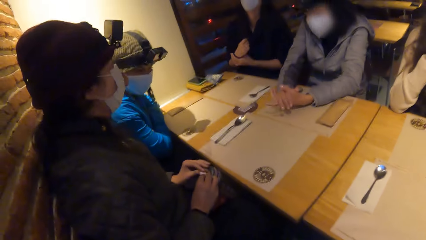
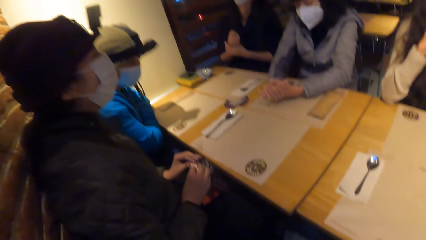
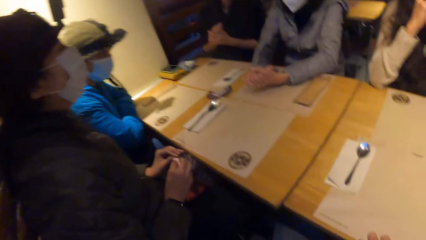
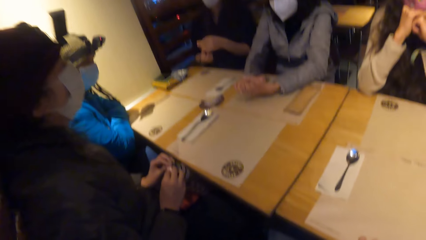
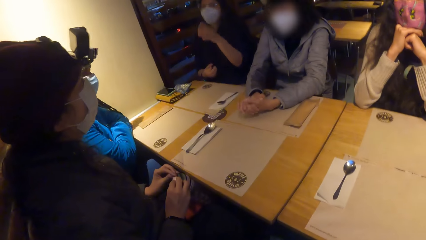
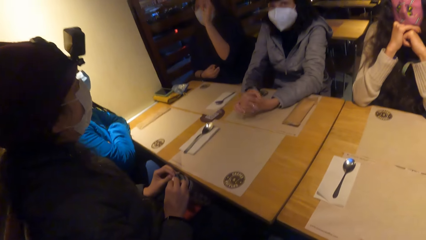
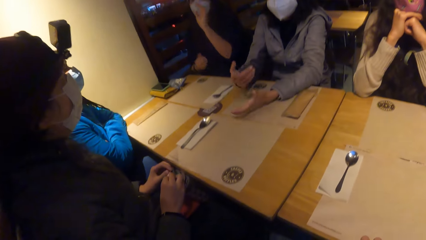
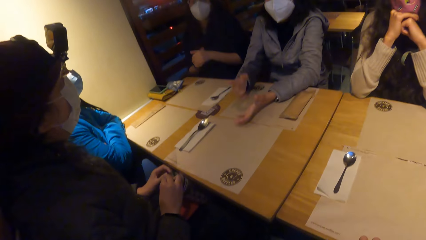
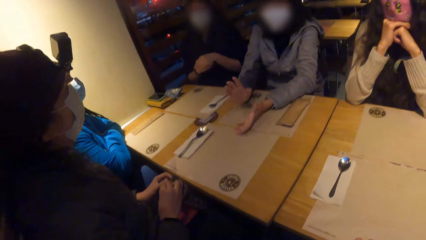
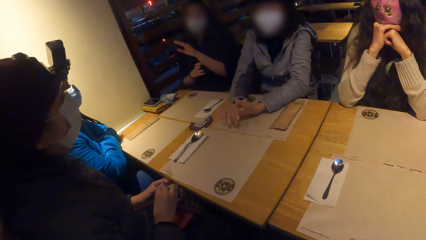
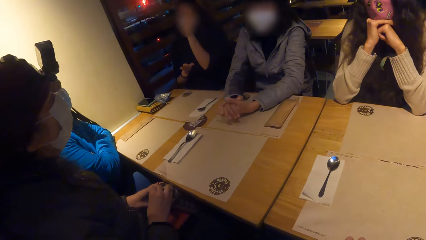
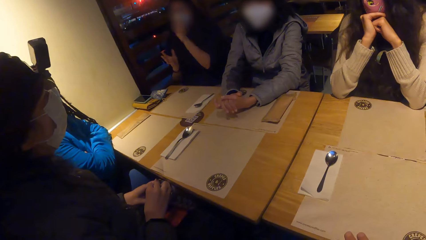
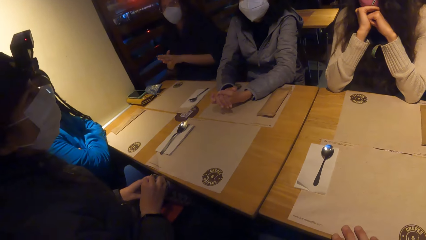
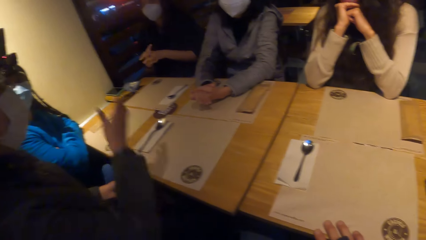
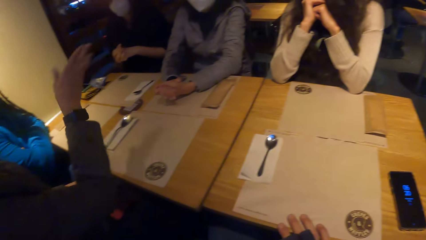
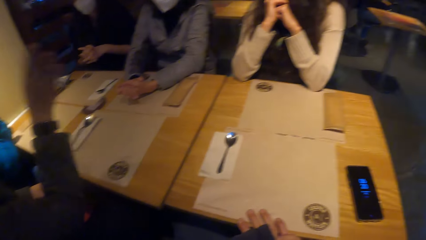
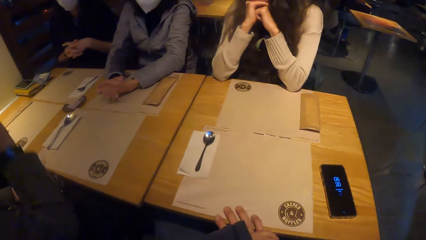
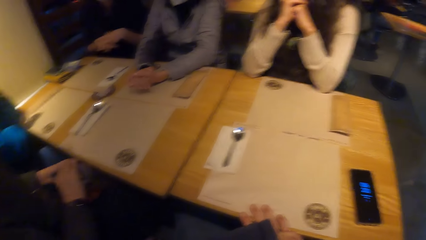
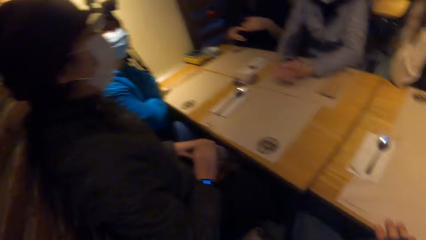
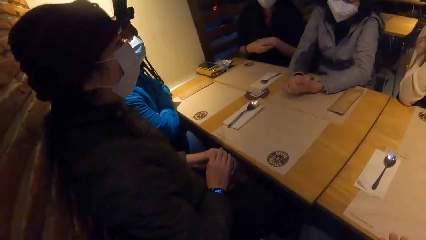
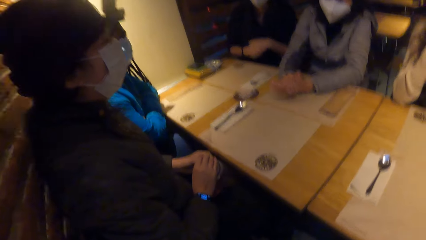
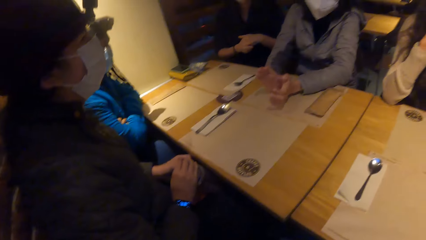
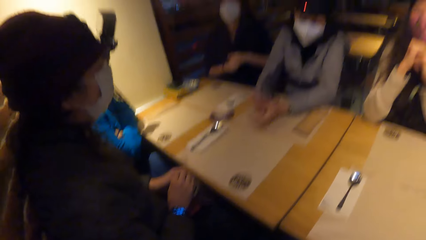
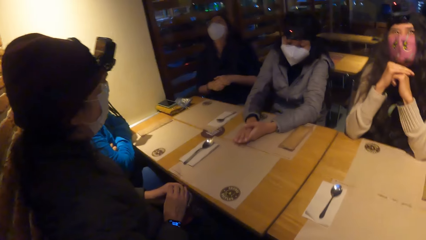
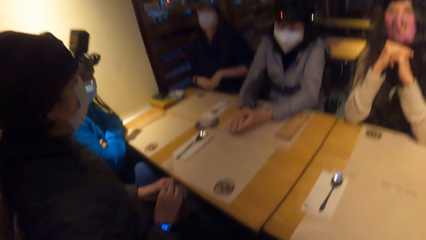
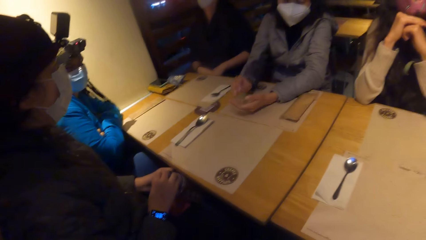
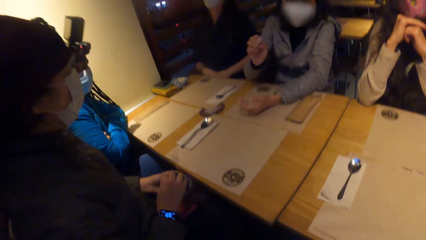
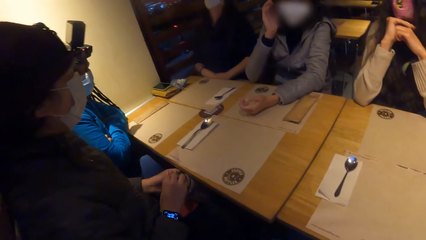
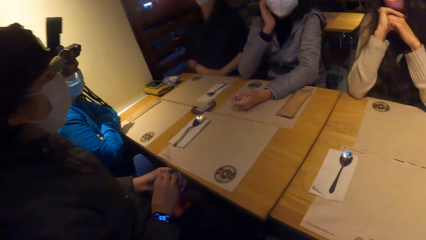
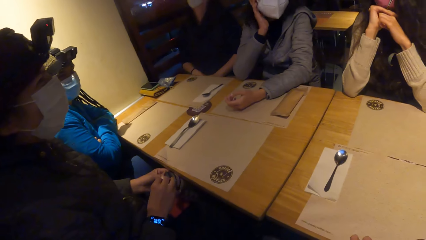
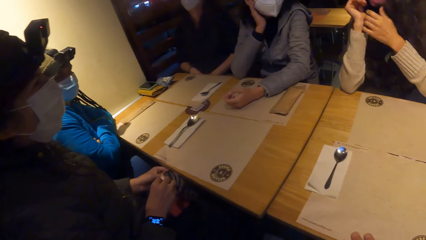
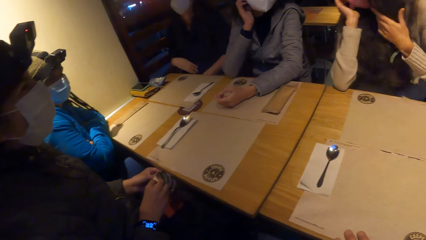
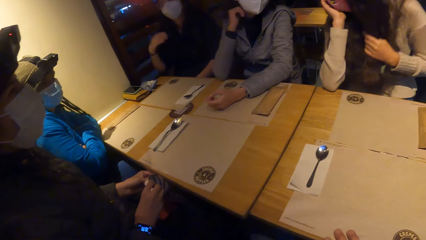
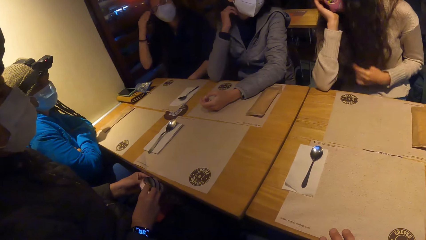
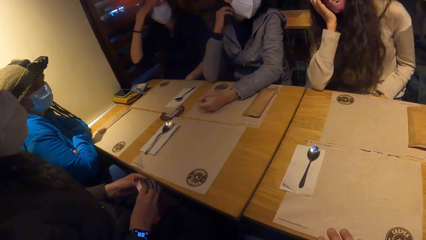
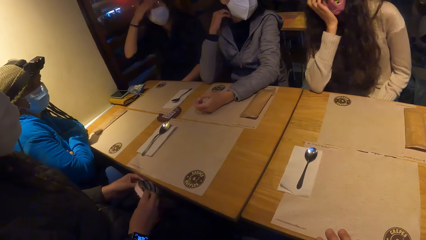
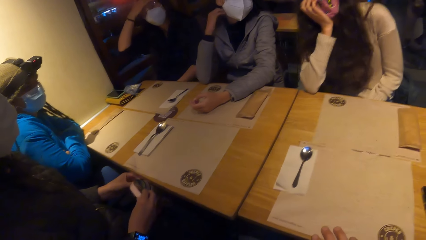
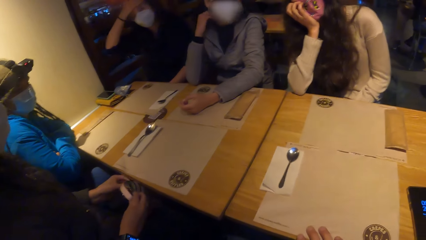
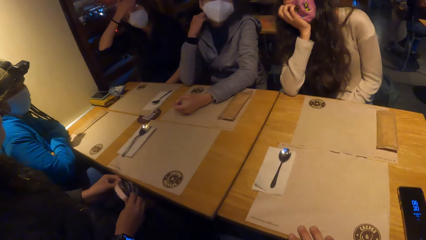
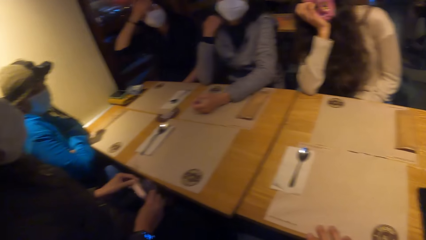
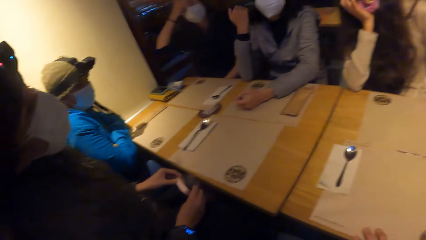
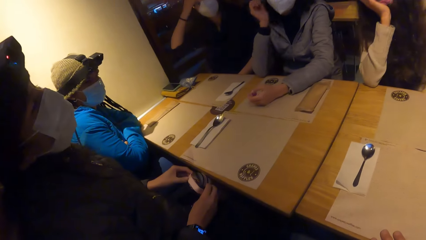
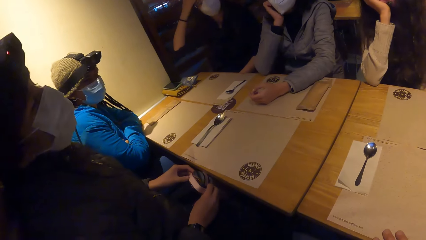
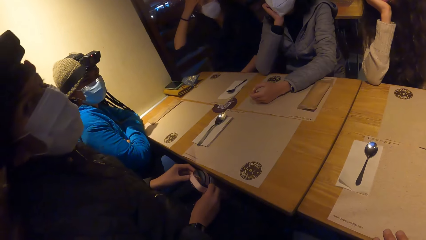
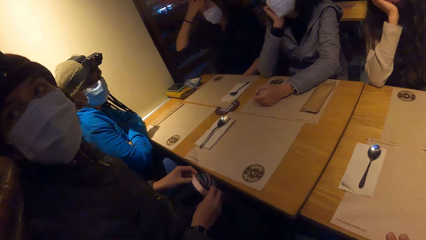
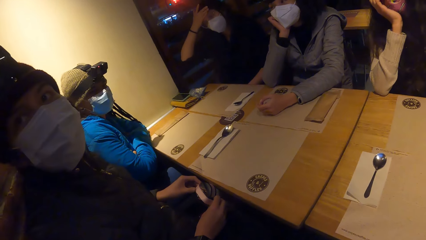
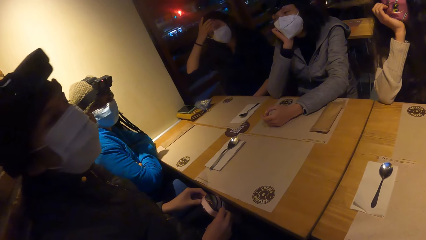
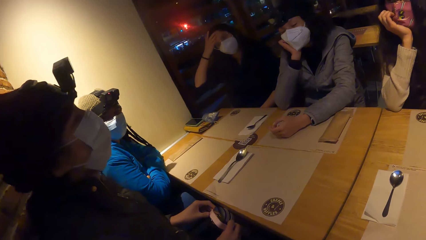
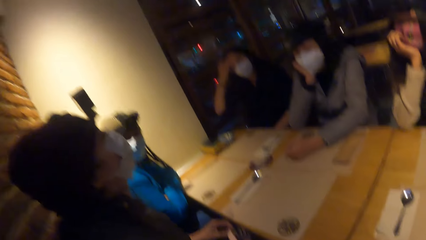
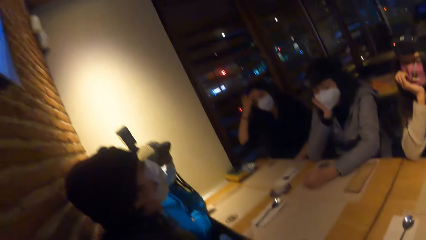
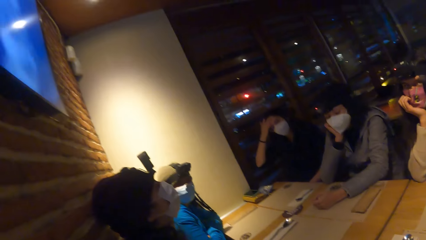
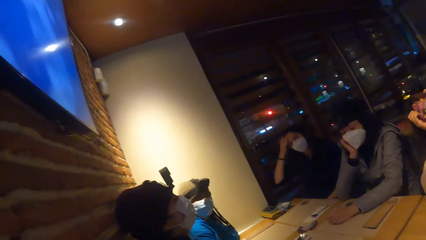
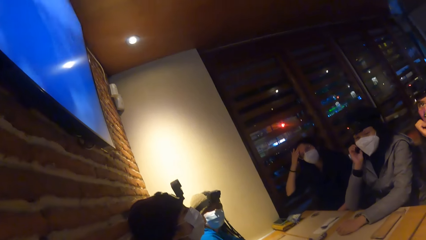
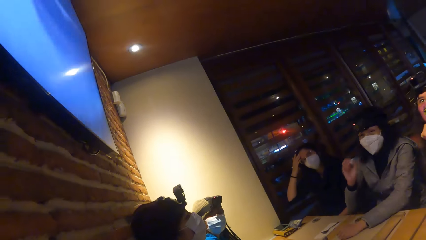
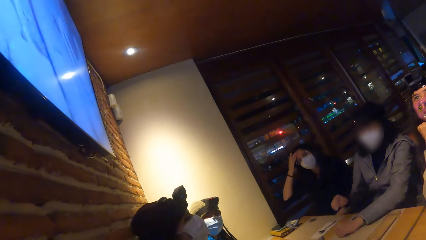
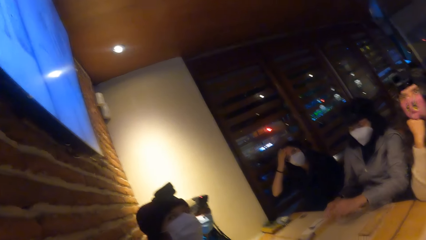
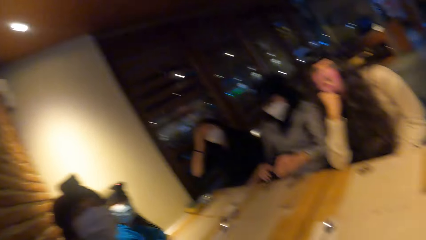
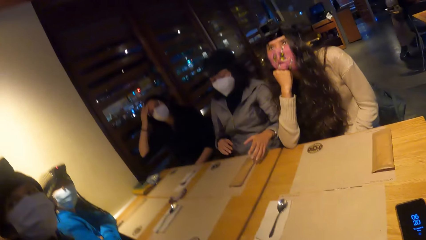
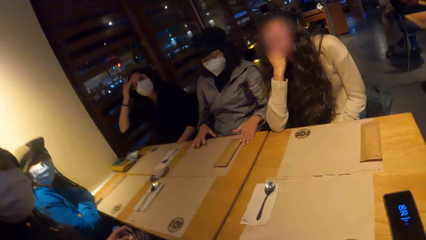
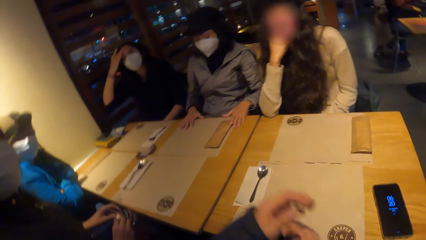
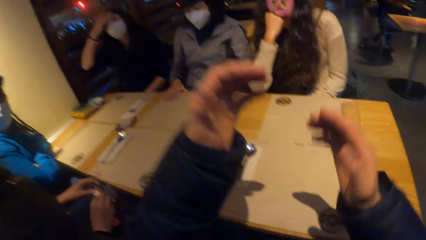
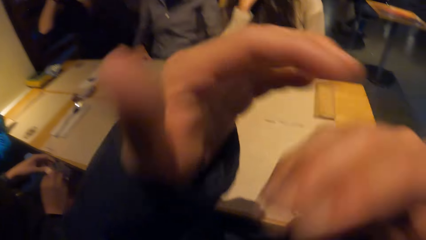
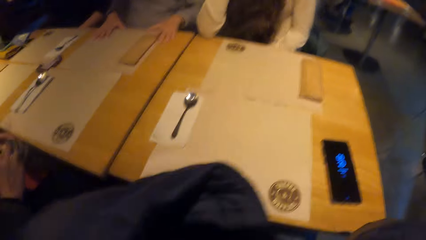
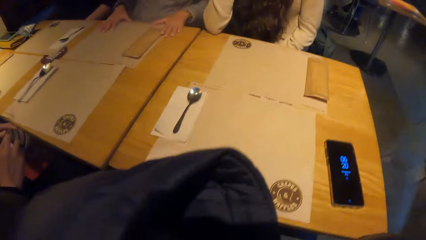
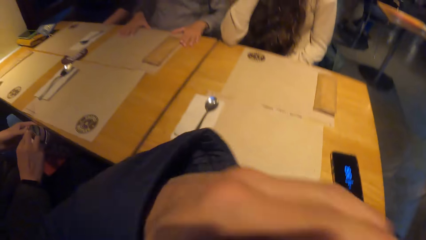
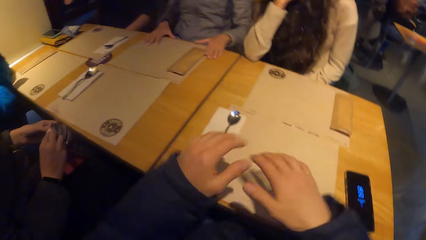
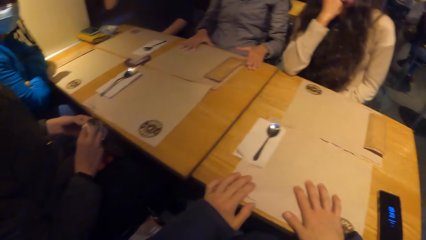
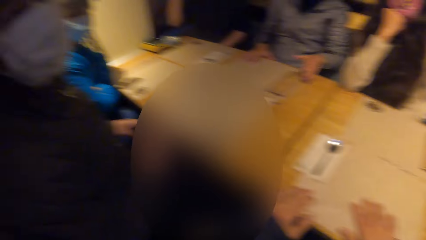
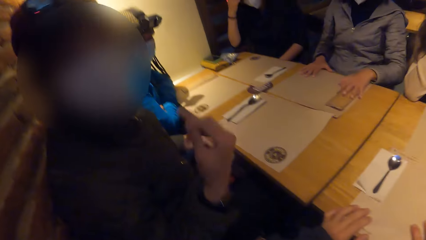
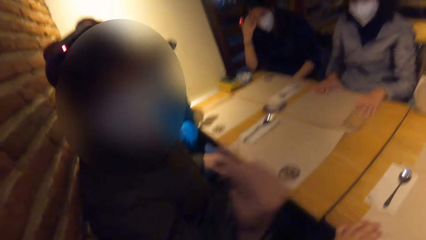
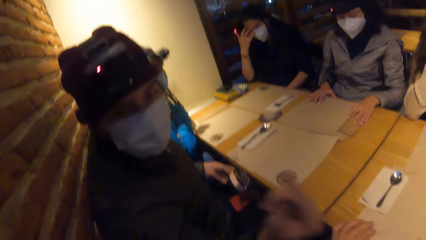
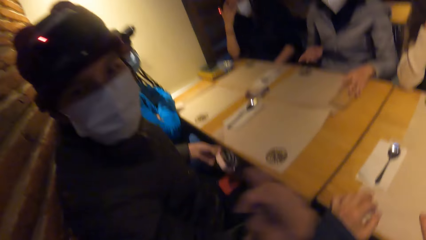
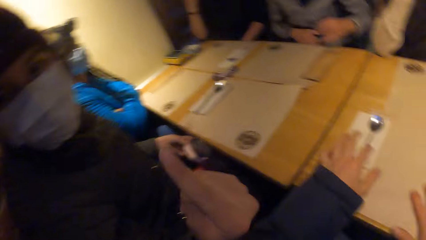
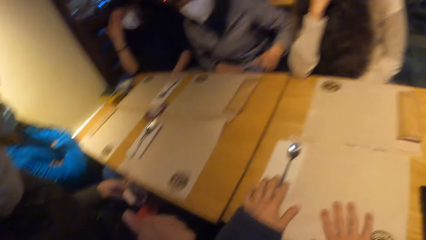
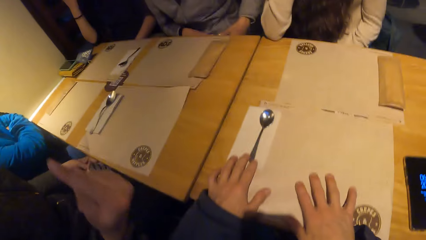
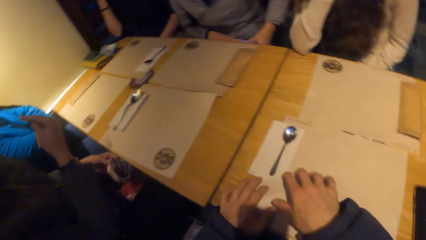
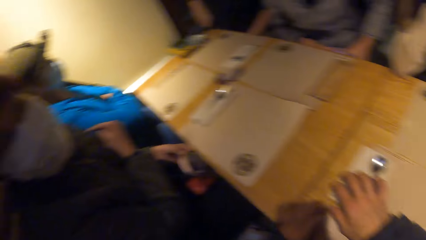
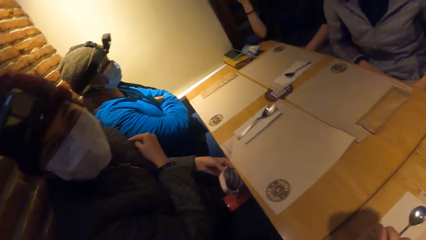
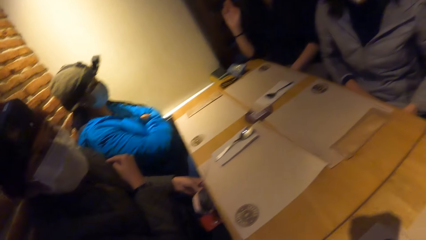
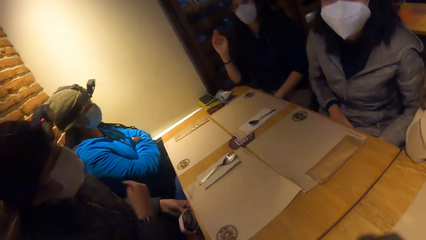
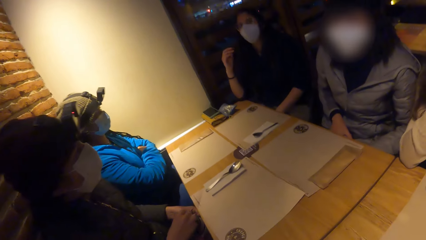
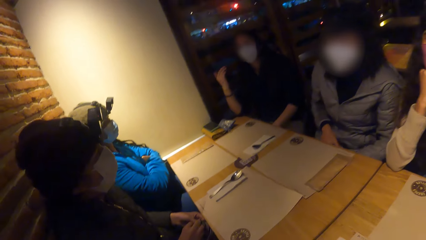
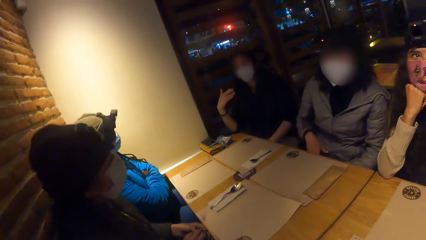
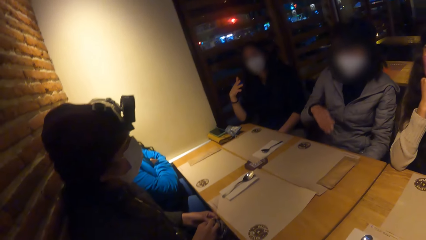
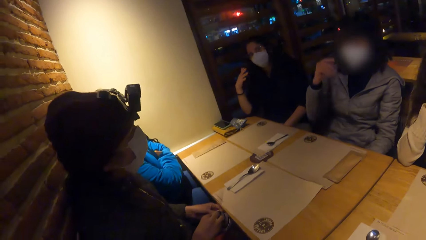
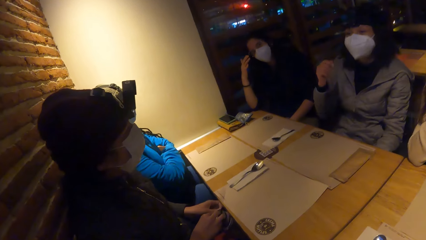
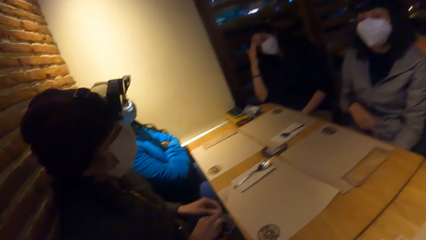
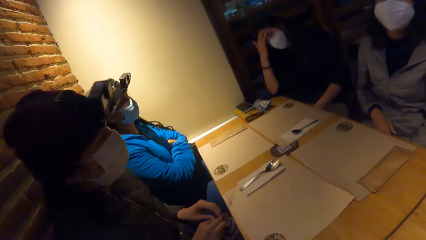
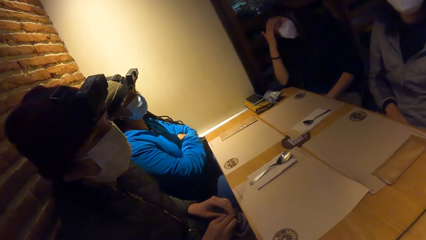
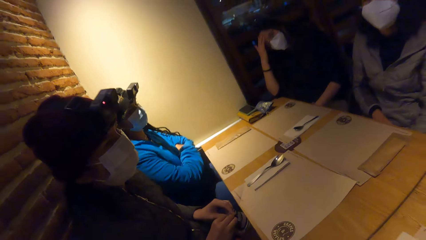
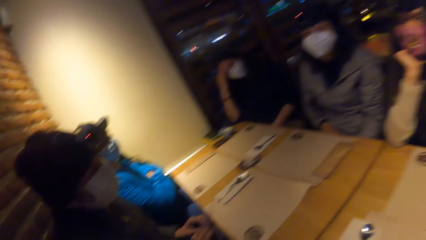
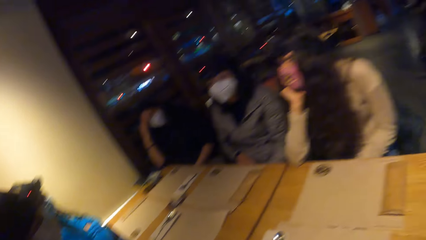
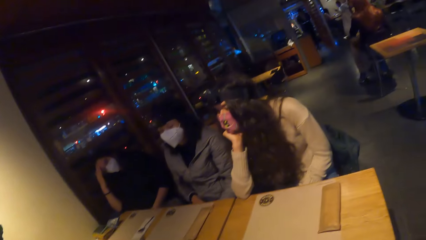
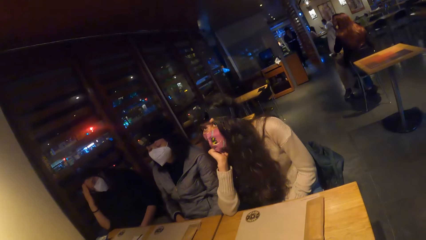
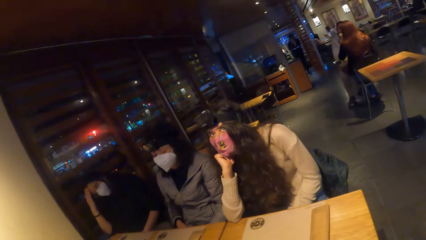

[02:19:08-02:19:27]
A person converses with another person. A woman makes gestures with her hands. A third person converses with the second person. The woman makes gestures with her hands again. A fourth person converses with the first person. The first person sways a hand. The first person converses with the third person. The third person touches the face. A fifth person converses with the first person. Another woman places her hands on the table mat on the table. The first person looks at the television on the wall. The camera wearer places his hands on his chest. He touches the face. He places his hands on the table mat on the table. The first person converses with the camera wearer. A third woman points at the camera wearer with her right hand. The first person sways a hand. The third woman points at a fourth woman with her right hand. The third woman fiddles the flask on her lap with her hands. The third person sways a hand. The fourth person converses with the first person.
